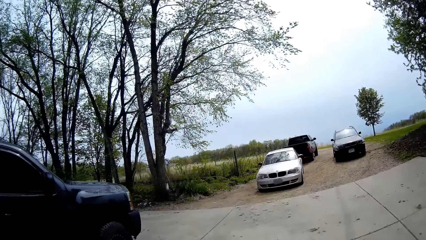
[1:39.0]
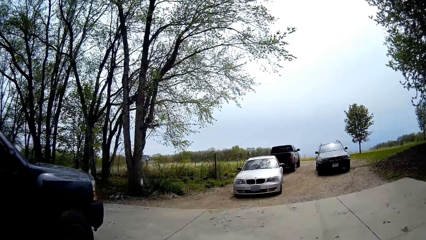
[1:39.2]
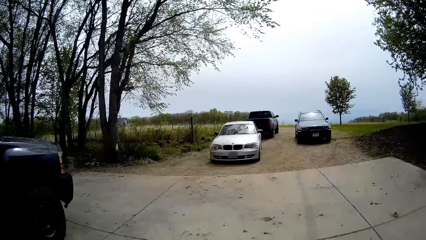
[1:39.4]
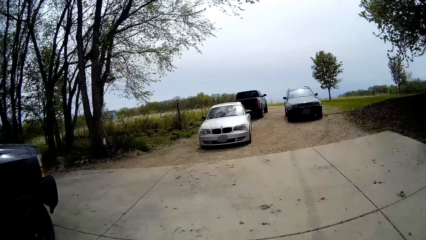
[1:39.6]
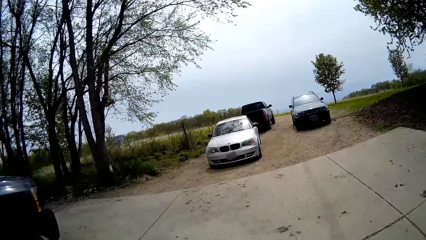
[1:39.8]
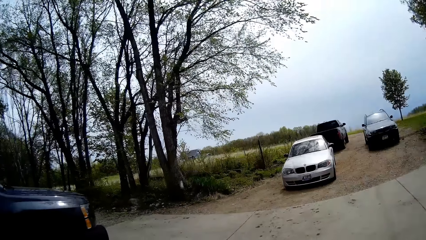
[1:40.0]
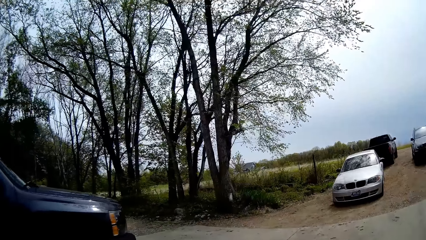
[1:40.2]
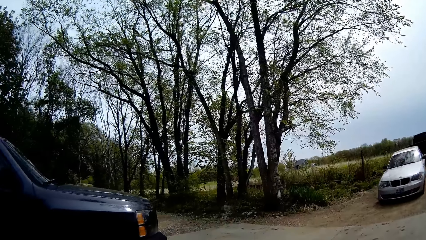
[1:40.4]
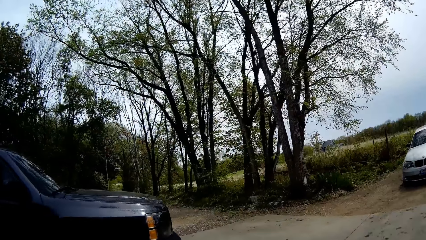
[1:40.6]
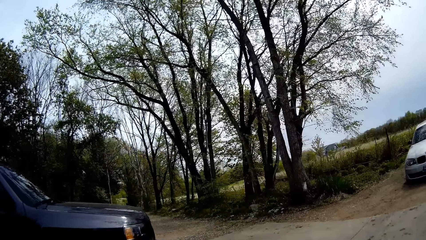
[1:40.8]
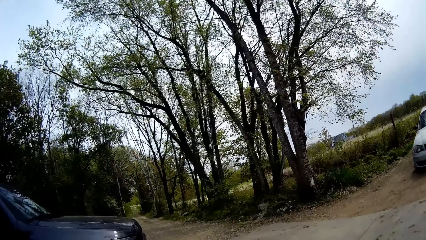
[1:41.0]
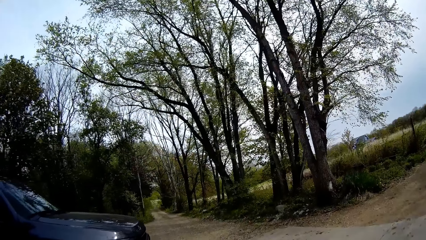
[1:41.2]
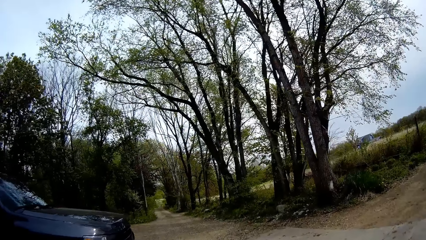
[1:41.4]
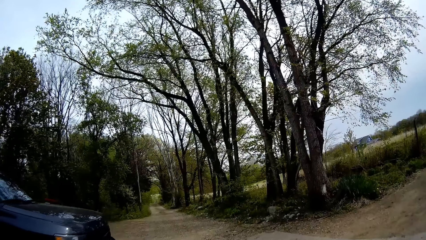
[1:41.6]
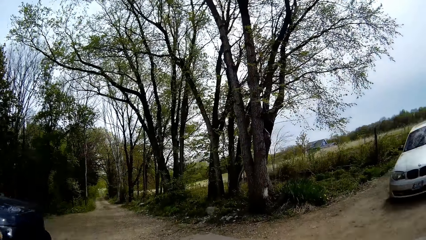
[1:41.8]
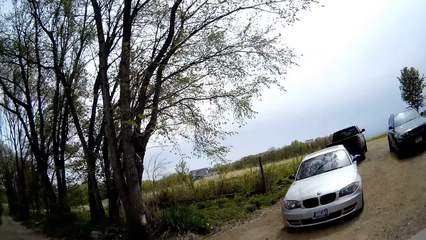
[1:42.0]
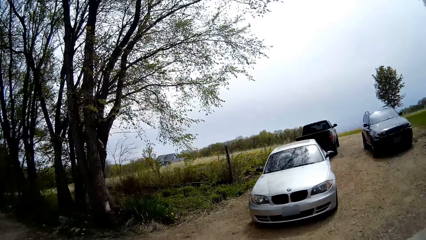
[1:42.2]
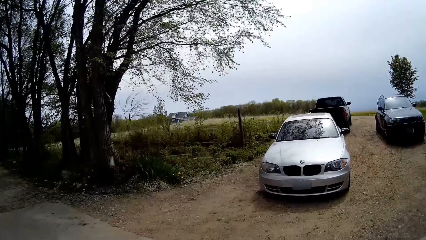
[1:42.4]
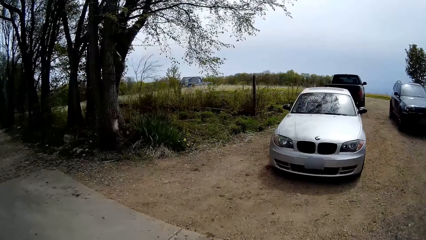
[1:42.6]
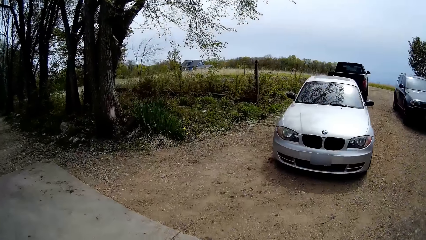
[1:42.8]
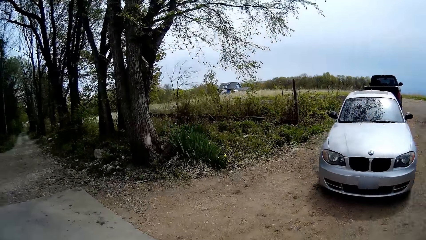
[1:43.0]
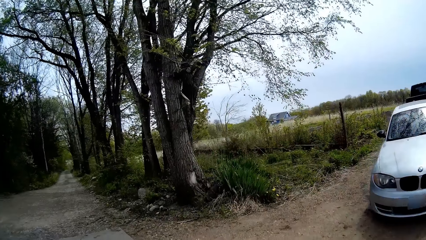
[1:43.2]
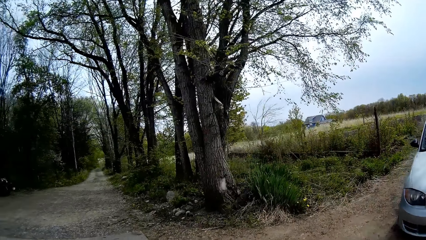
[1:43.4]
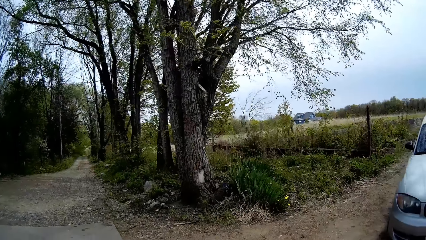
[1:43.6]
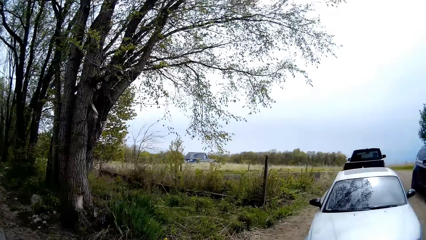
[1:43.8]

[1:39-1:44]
The camera wearer walks in the compound.

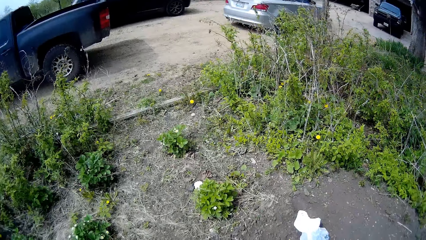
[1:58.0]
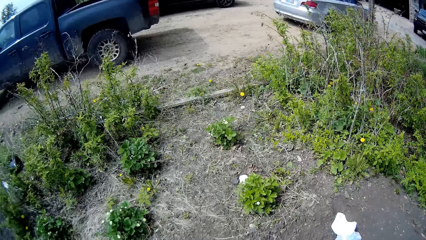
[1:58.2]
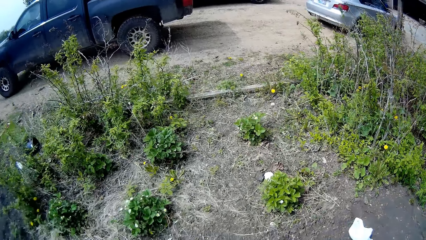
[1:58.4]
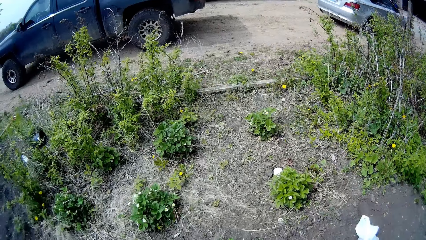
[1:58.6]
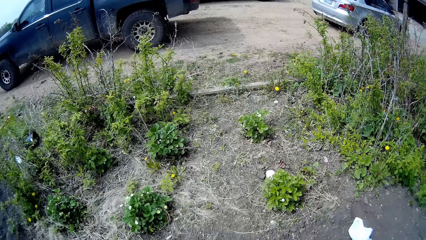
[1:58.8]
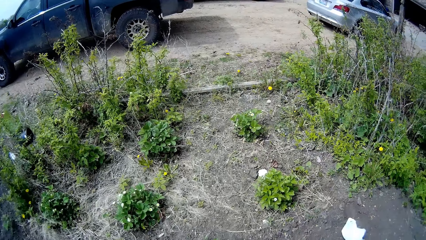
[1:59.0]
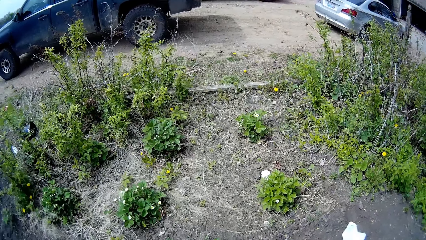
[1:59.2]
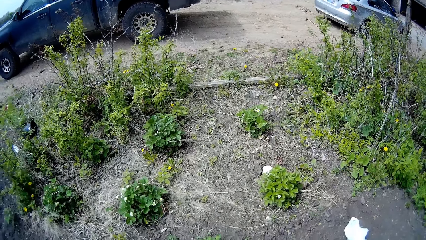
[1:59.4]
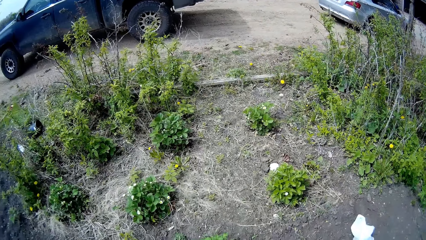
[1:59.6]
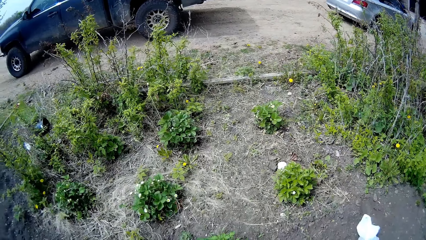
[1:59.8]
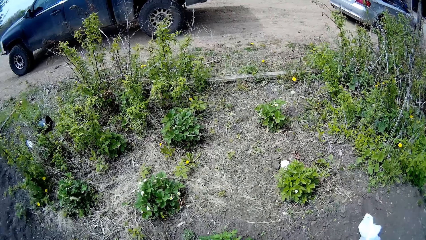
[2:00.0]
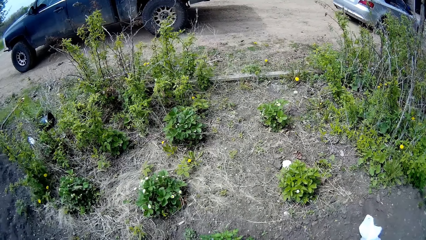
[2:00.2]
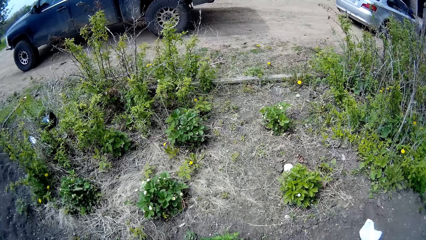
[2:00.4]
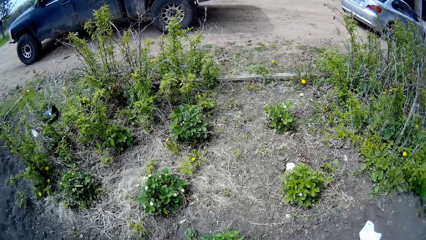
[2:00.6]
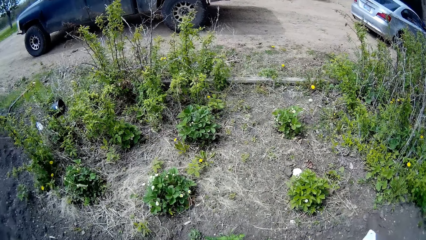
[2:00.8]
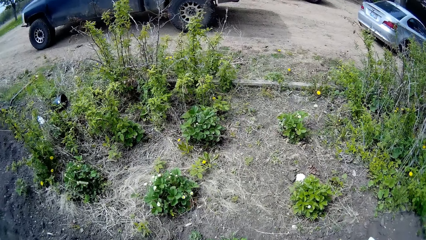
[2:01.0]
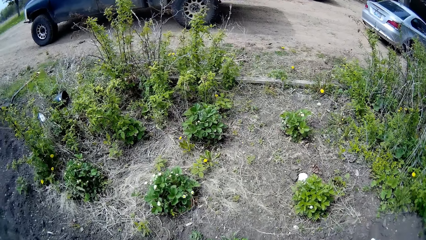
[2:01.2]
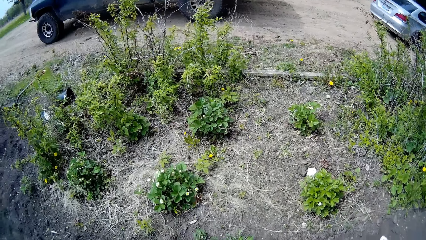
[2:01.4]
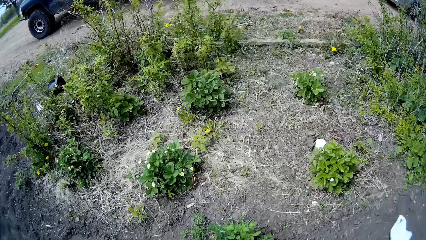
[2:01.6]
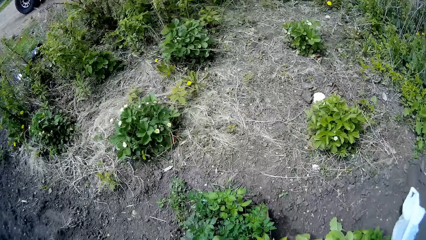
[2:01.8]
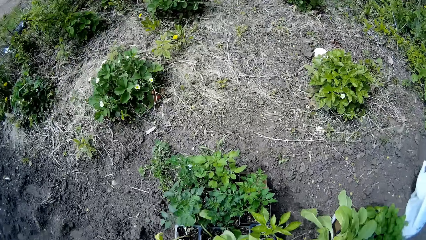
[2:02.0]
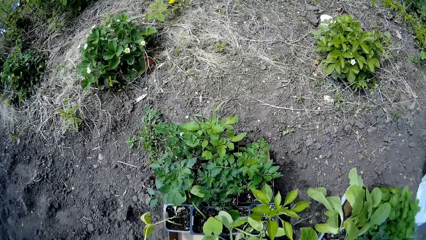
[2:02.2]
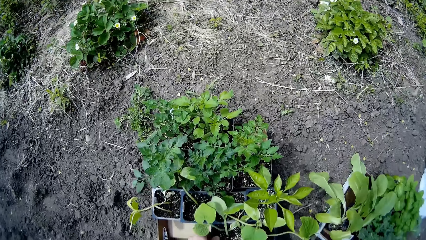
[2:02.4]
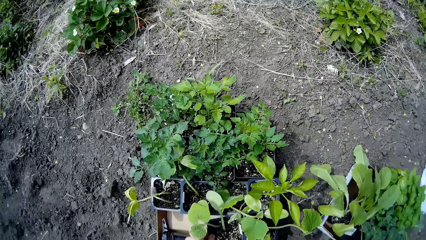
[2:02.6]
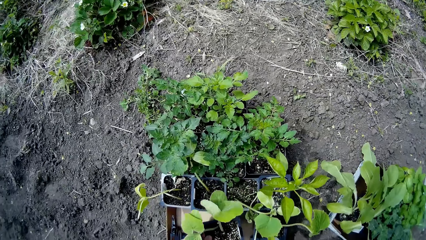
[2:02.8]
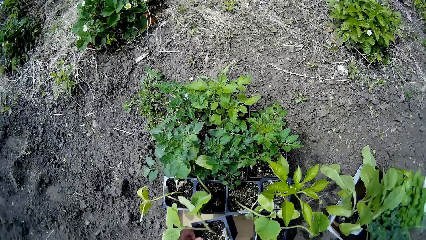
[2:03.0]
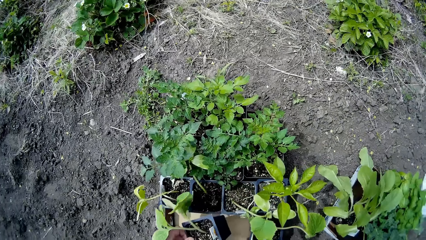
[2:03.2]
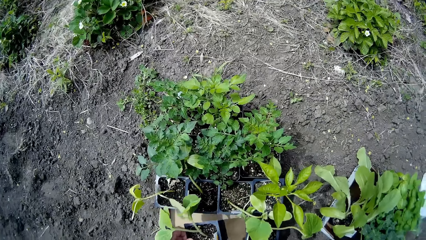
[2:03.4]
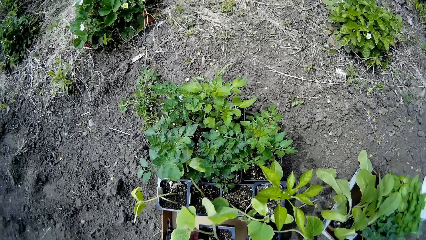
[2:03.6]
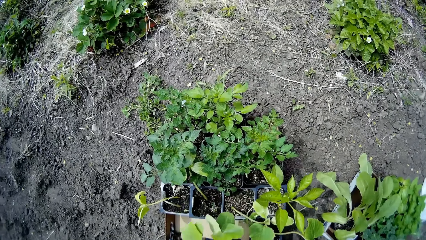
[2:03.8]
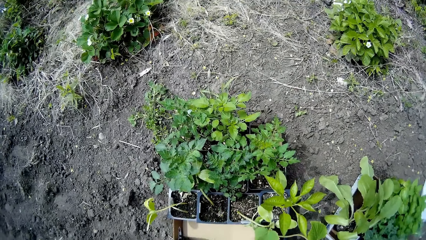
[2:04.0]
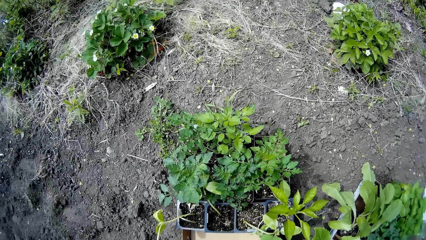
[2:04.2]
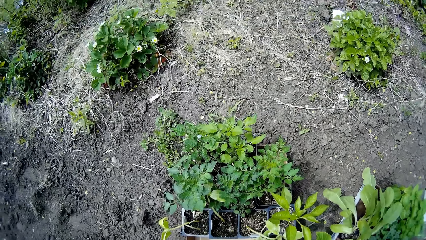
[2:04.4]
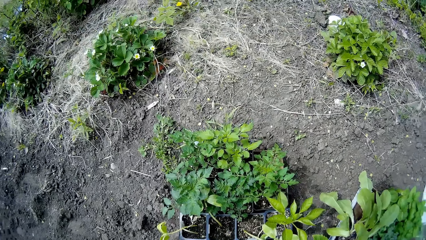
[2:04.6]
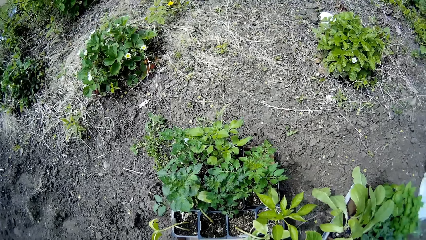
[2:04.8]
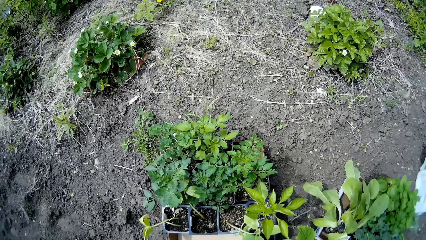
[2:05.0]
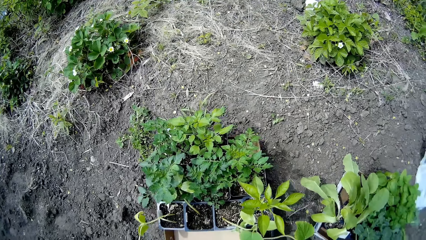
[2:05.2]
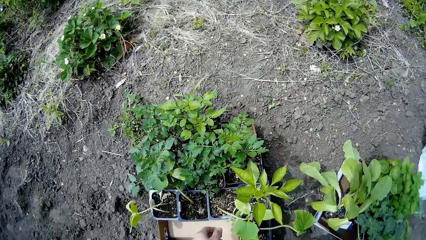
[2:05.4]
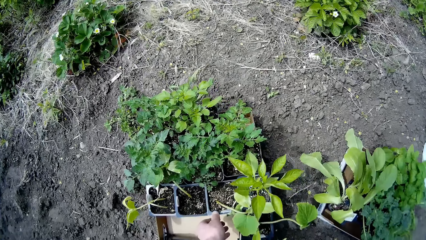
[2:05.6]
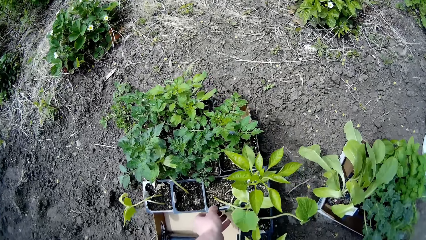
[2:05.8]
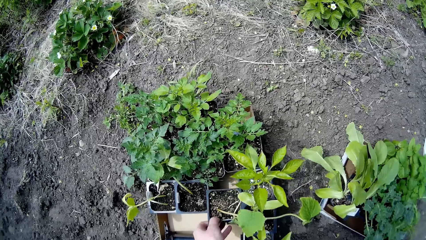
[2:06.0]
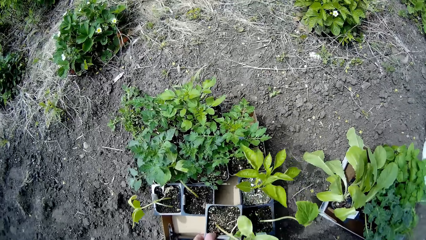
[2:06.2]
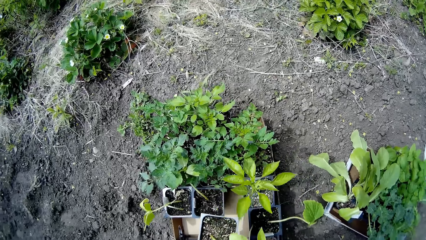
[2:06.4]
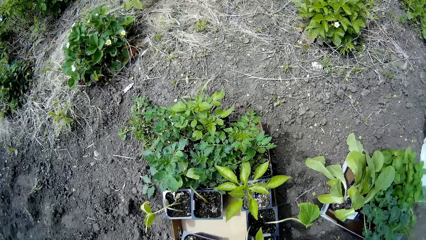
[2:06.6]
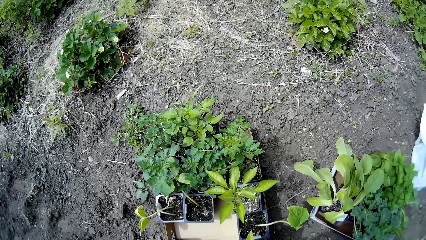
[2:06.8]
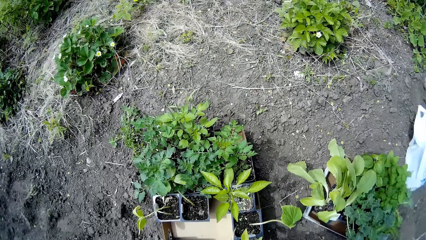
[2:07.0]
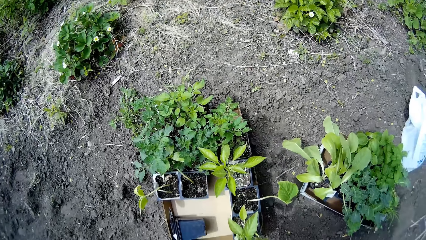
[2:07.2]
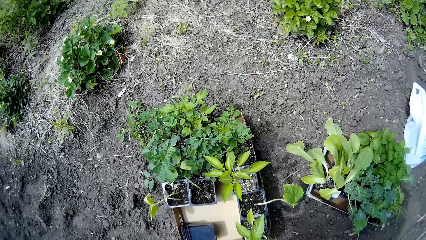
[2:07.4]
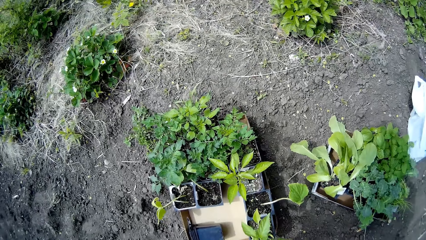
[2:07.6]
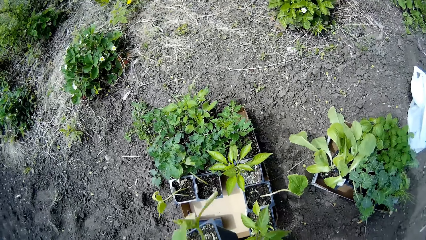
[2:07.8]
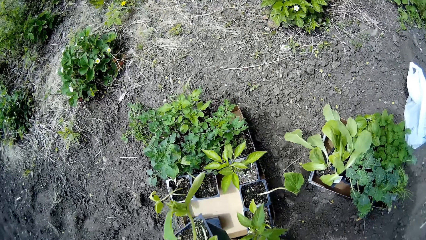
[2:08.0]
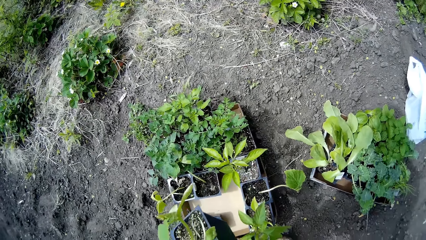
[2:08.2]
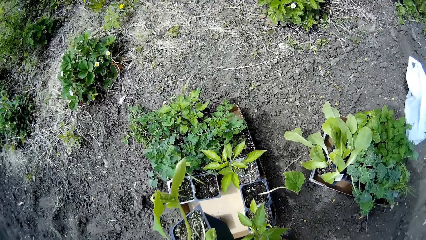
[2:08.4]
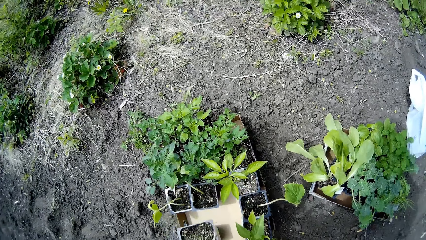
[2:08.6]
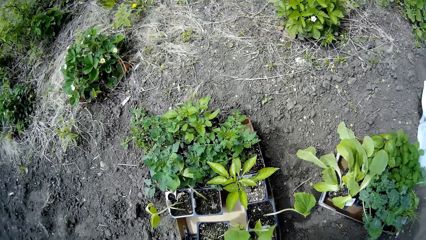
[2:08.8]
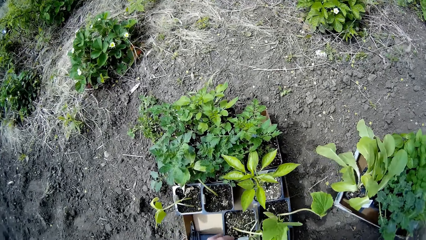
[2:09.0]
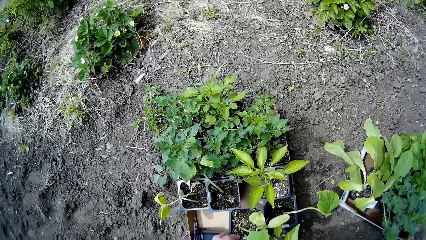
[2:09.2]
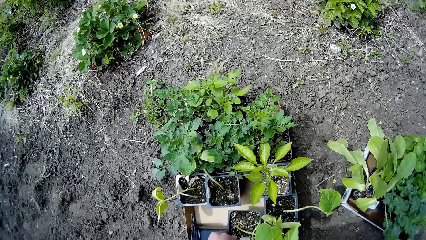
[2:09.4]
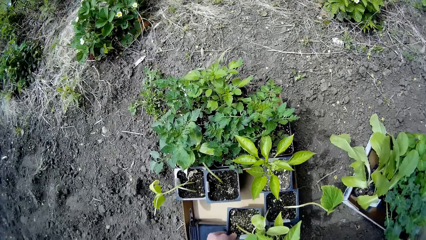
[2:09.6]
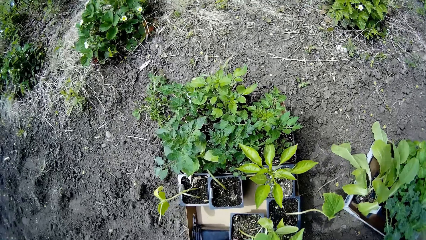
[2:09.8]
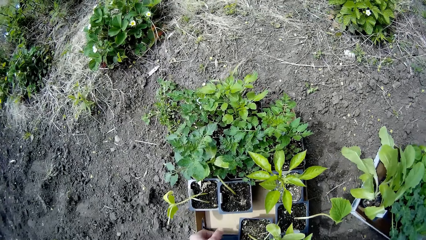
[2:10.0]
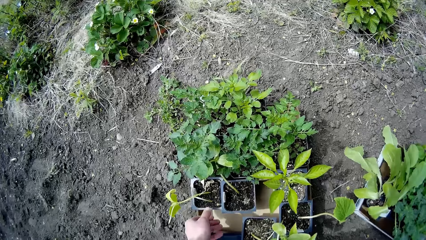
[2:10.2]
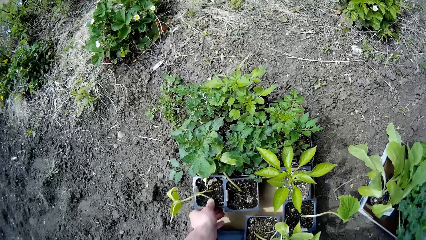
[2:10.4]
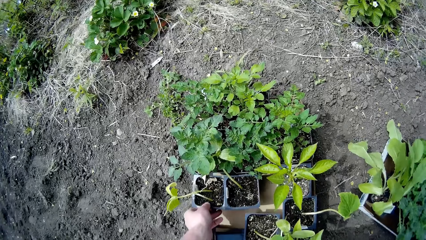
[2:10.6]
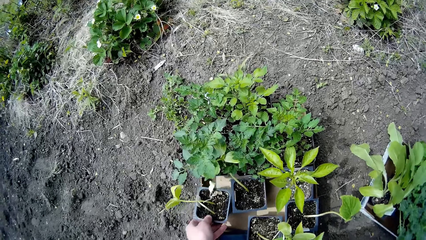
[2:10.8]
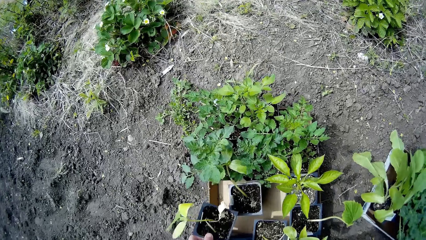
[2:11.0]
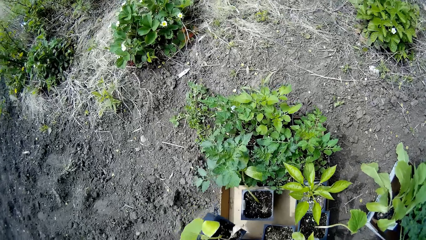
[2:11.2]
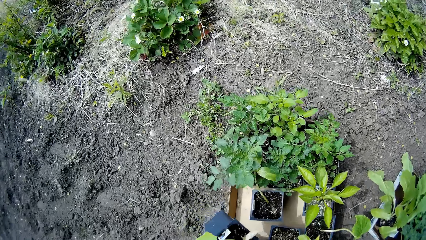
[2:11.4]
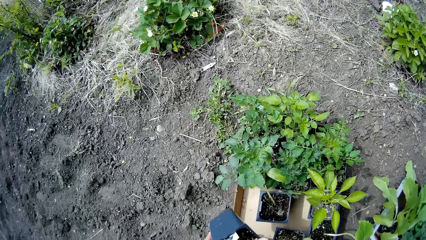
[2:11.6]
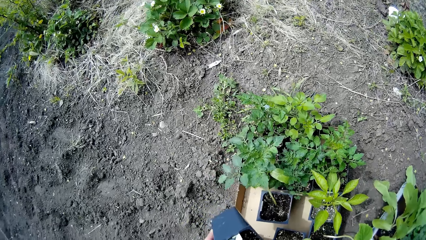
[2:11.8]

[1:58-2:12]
The camera wearer looks at the plants in the garden. She carries a plant container from a carton on the floor with her right hand. She carries a plant container from the carton on the floor with her right hand again. She drops the plant container in her right hand on the carton on the floor. She carries a plant container from the carton on the floor with her right hand.
